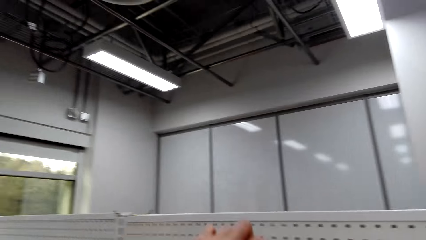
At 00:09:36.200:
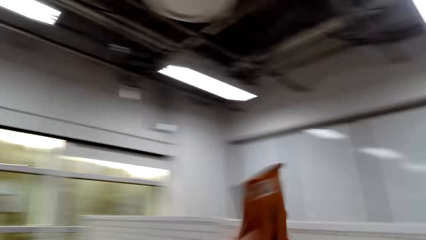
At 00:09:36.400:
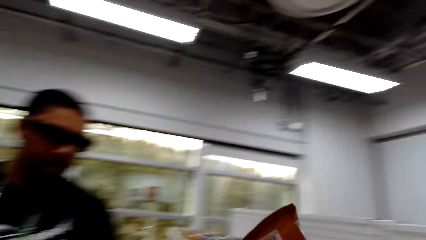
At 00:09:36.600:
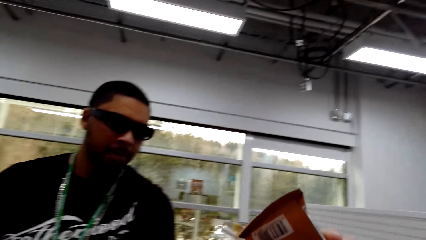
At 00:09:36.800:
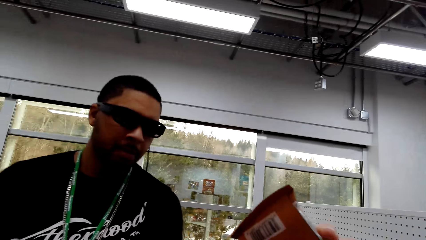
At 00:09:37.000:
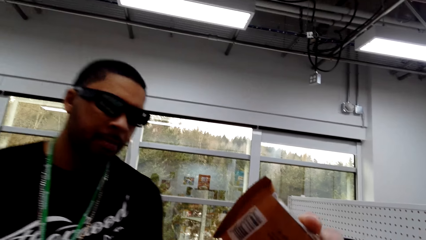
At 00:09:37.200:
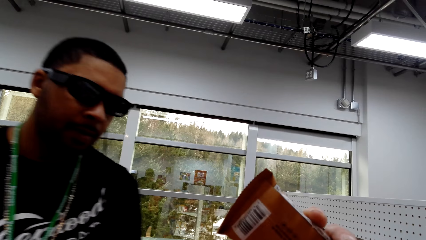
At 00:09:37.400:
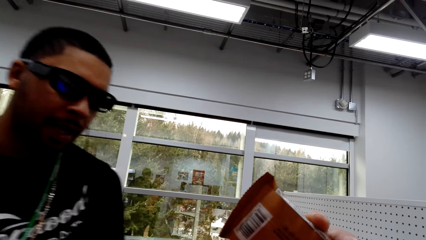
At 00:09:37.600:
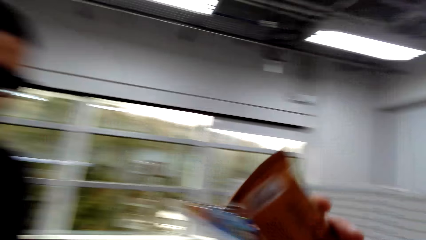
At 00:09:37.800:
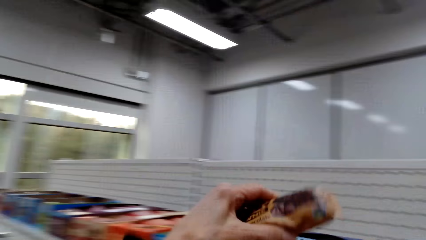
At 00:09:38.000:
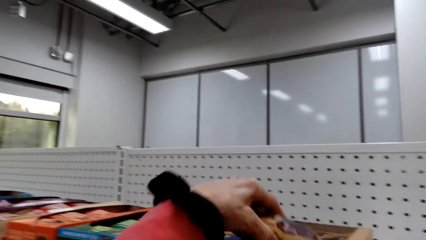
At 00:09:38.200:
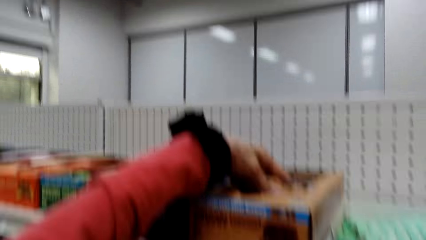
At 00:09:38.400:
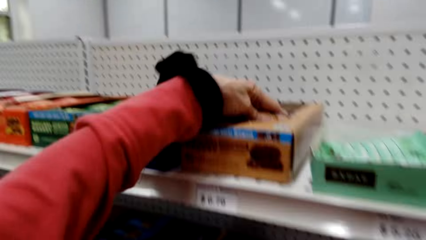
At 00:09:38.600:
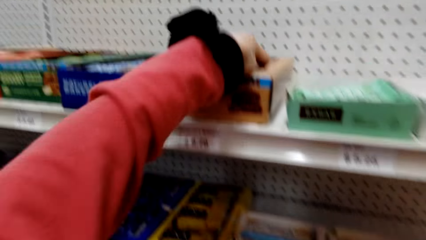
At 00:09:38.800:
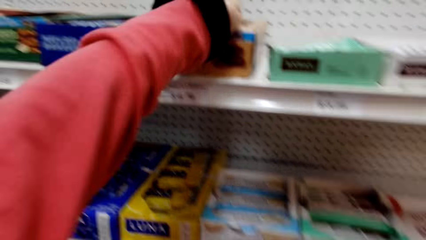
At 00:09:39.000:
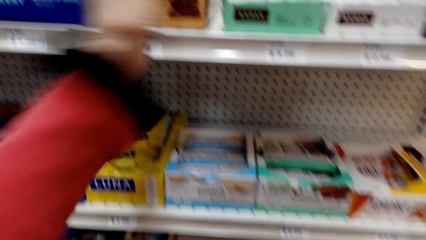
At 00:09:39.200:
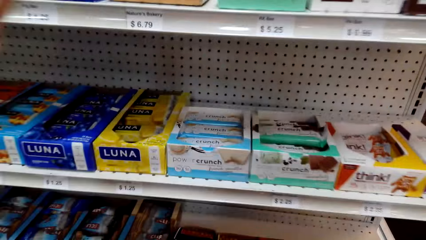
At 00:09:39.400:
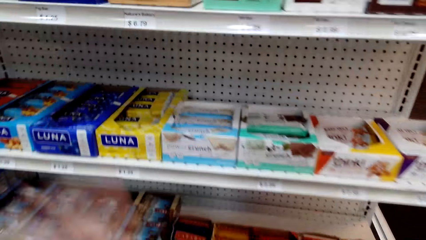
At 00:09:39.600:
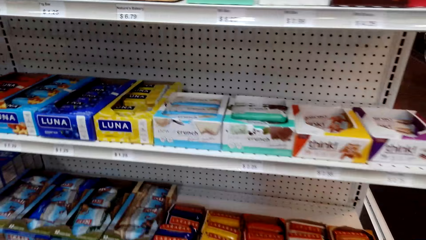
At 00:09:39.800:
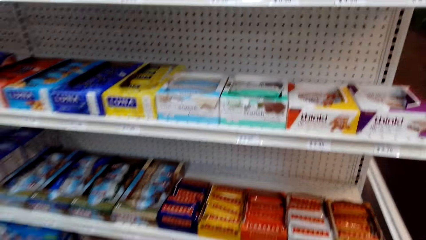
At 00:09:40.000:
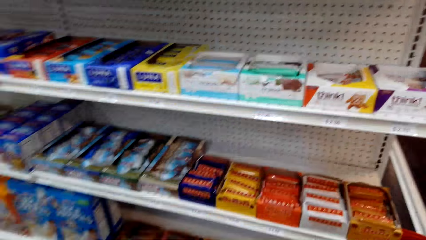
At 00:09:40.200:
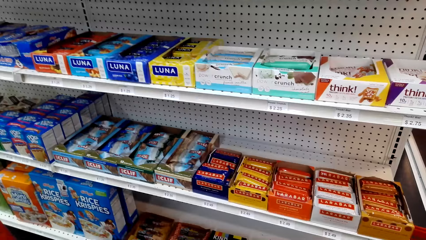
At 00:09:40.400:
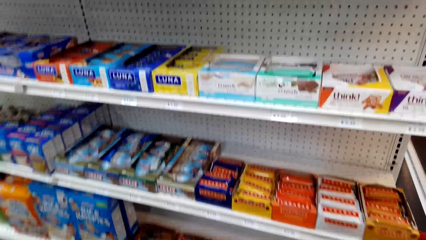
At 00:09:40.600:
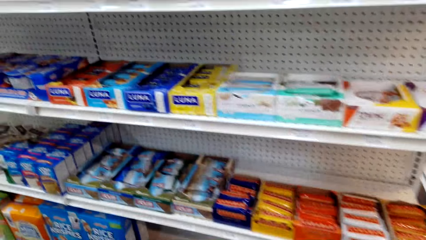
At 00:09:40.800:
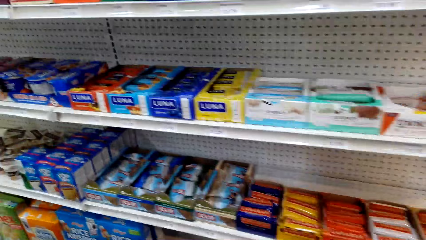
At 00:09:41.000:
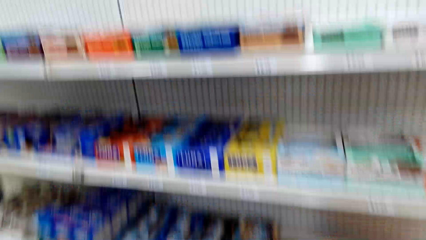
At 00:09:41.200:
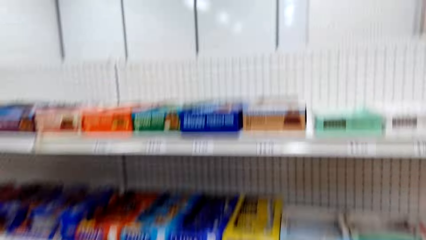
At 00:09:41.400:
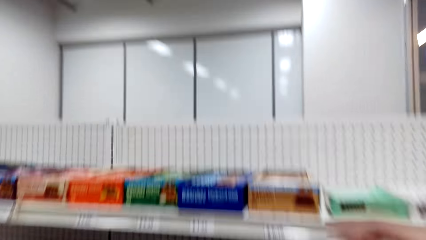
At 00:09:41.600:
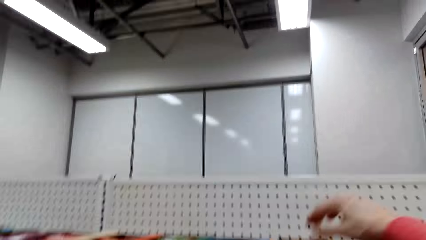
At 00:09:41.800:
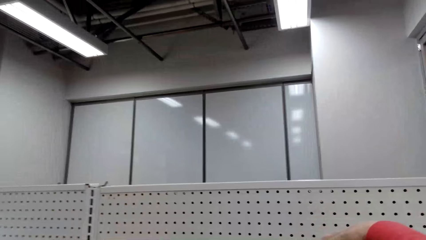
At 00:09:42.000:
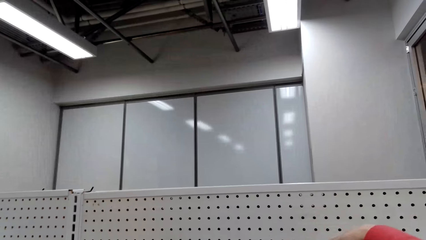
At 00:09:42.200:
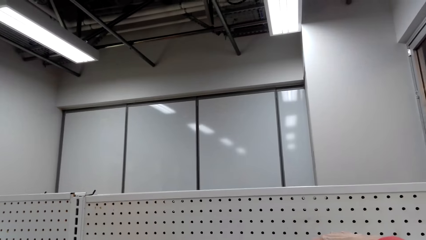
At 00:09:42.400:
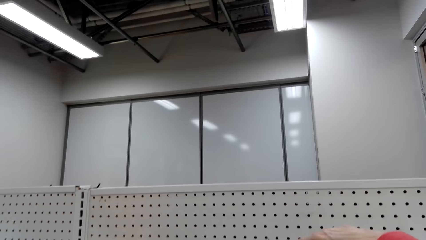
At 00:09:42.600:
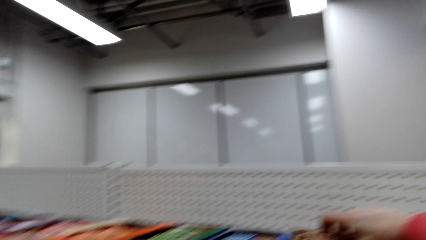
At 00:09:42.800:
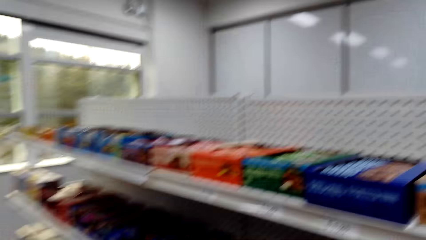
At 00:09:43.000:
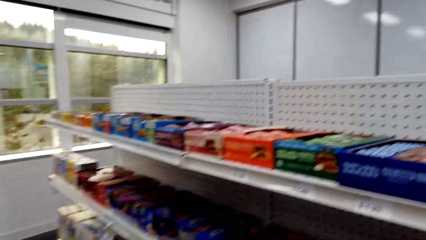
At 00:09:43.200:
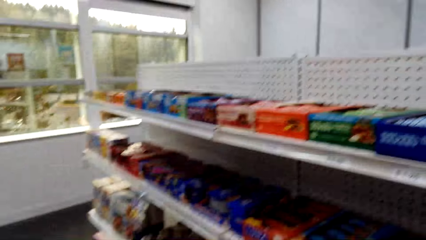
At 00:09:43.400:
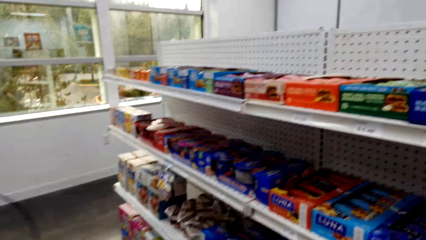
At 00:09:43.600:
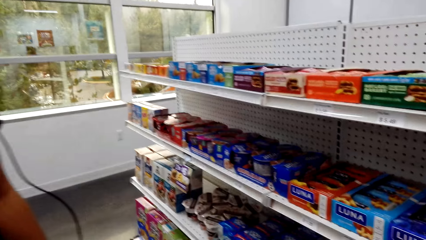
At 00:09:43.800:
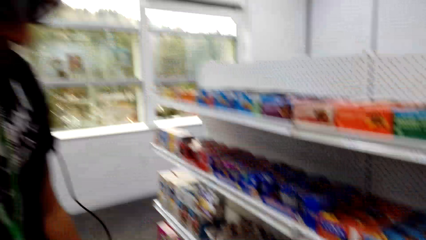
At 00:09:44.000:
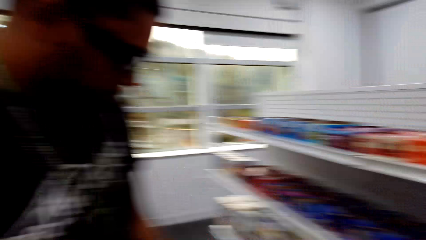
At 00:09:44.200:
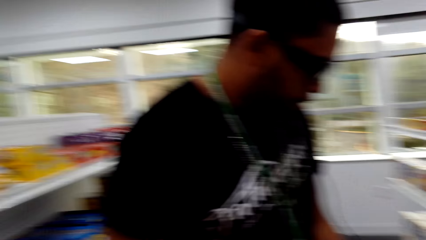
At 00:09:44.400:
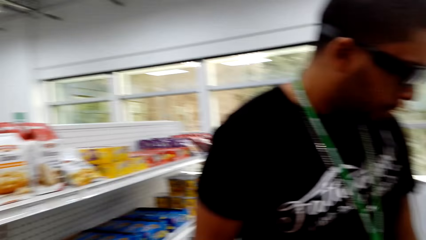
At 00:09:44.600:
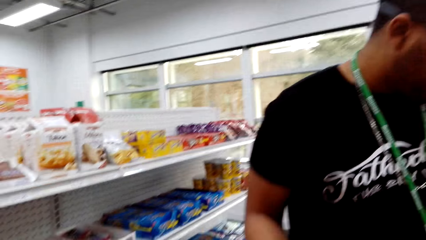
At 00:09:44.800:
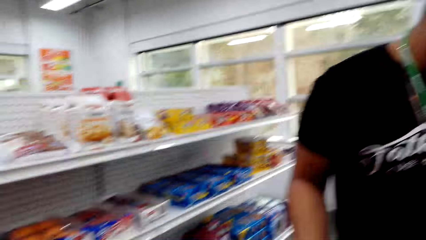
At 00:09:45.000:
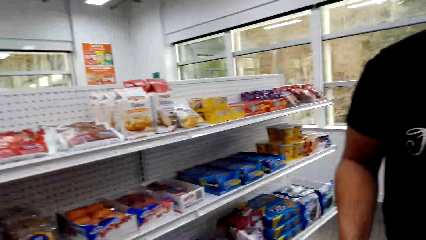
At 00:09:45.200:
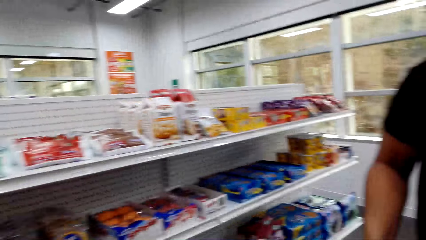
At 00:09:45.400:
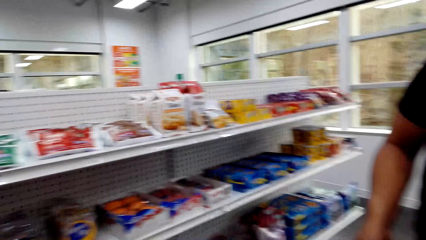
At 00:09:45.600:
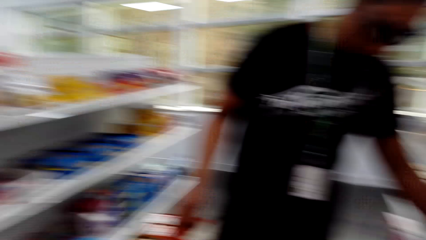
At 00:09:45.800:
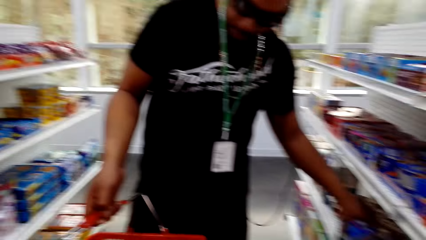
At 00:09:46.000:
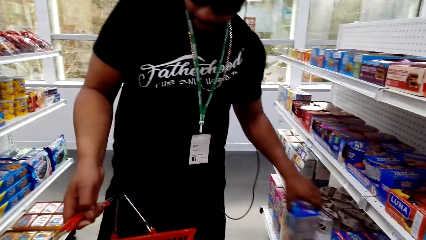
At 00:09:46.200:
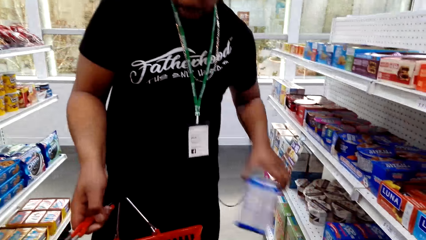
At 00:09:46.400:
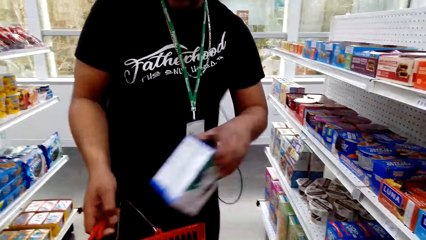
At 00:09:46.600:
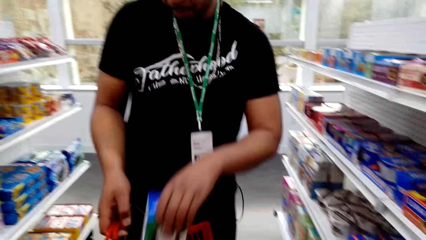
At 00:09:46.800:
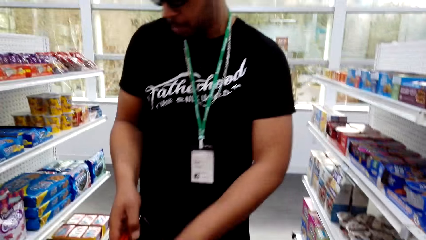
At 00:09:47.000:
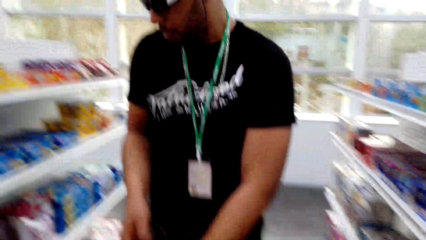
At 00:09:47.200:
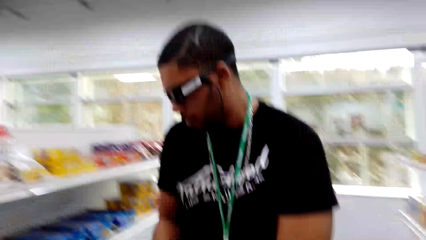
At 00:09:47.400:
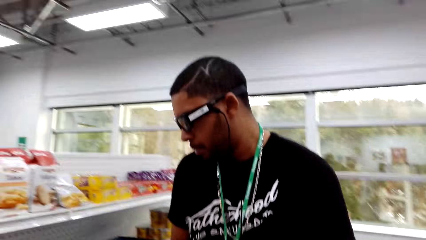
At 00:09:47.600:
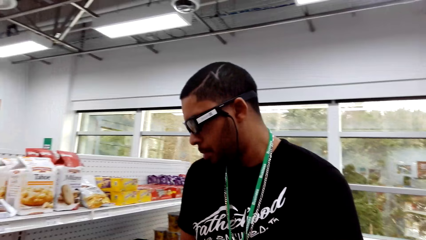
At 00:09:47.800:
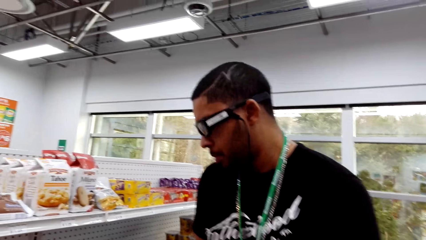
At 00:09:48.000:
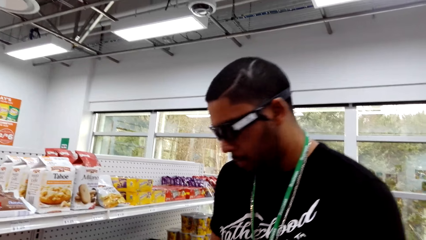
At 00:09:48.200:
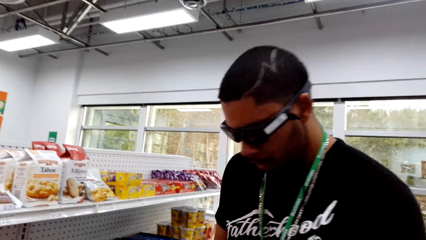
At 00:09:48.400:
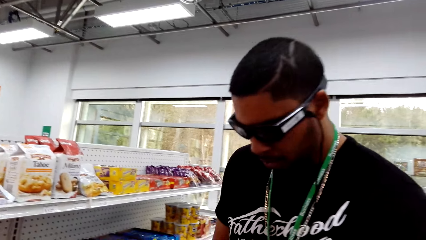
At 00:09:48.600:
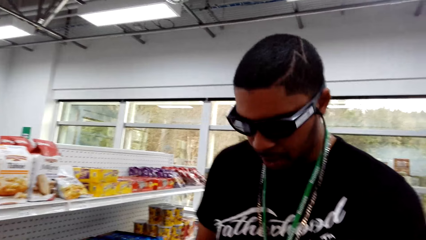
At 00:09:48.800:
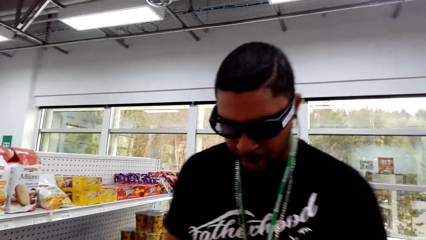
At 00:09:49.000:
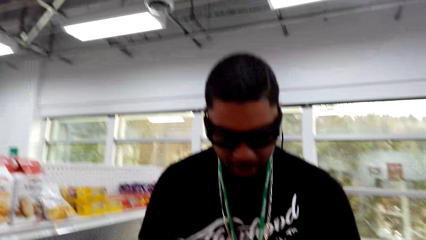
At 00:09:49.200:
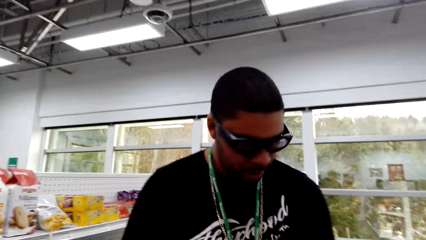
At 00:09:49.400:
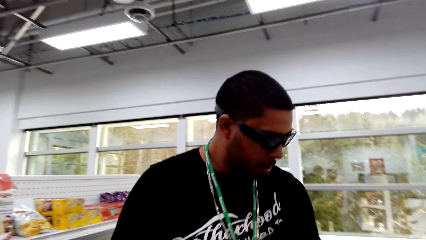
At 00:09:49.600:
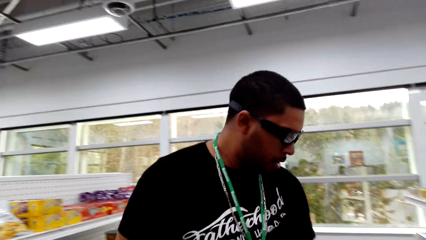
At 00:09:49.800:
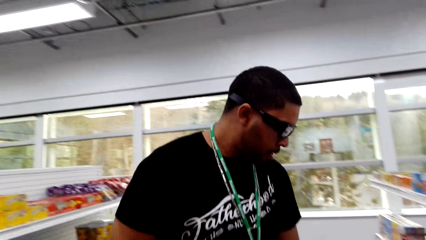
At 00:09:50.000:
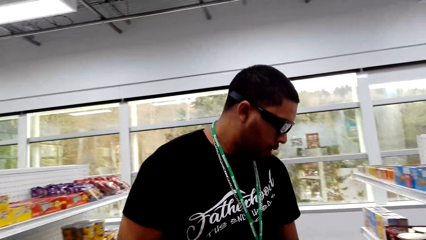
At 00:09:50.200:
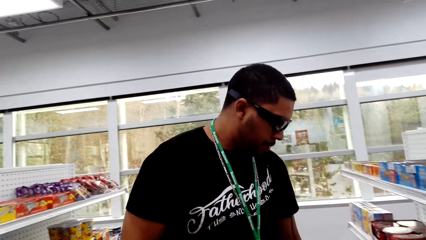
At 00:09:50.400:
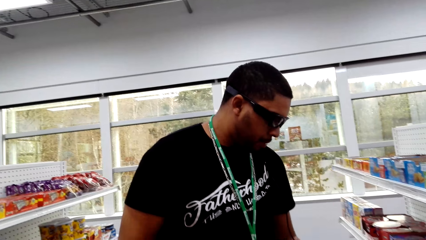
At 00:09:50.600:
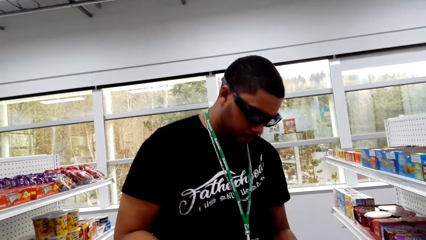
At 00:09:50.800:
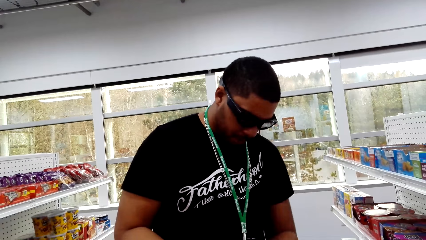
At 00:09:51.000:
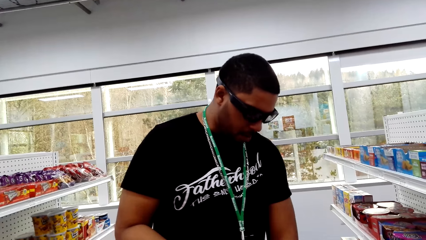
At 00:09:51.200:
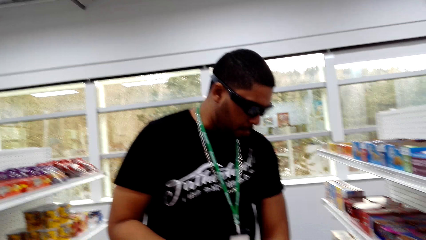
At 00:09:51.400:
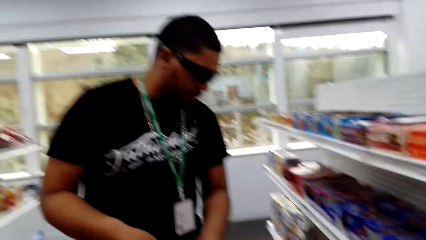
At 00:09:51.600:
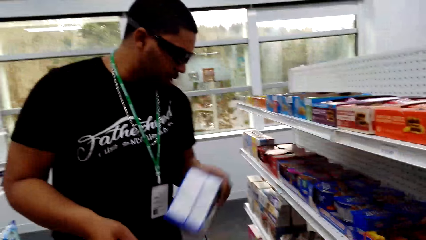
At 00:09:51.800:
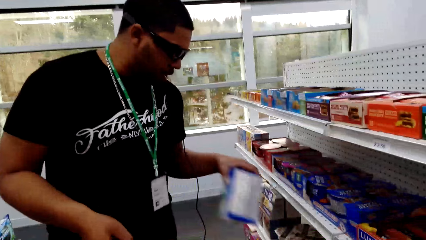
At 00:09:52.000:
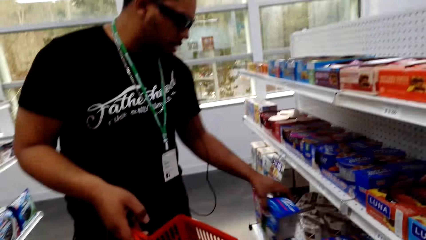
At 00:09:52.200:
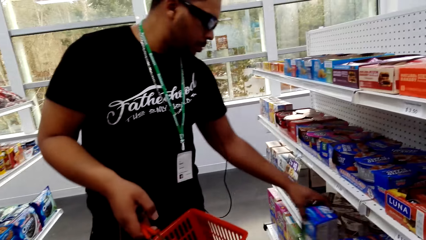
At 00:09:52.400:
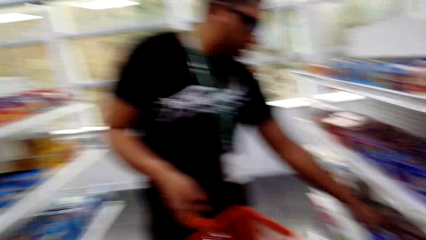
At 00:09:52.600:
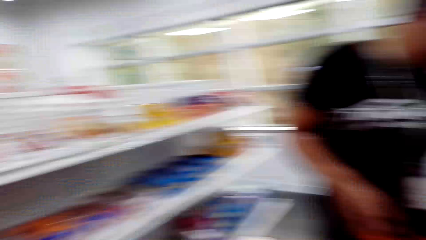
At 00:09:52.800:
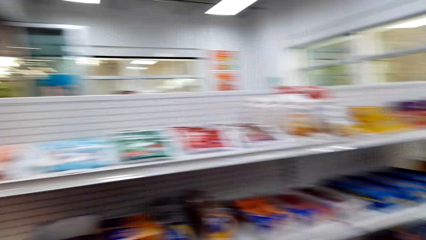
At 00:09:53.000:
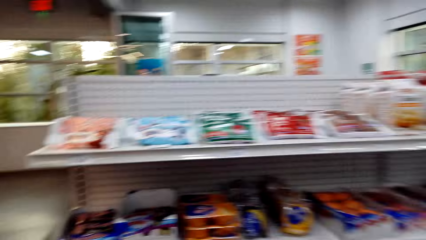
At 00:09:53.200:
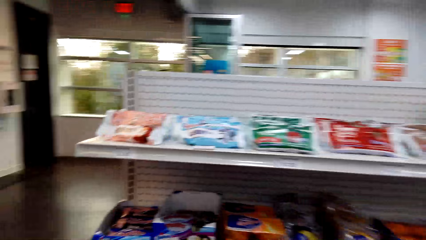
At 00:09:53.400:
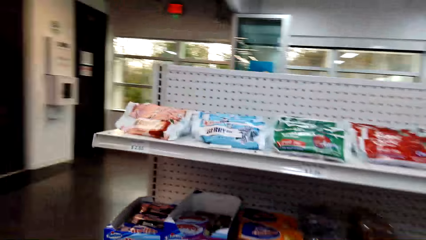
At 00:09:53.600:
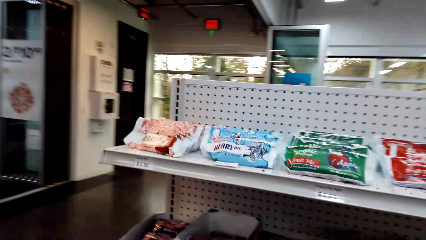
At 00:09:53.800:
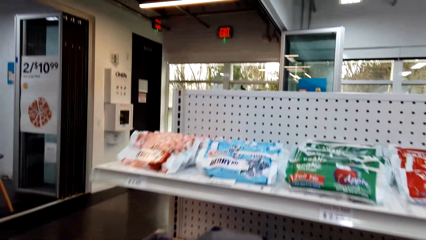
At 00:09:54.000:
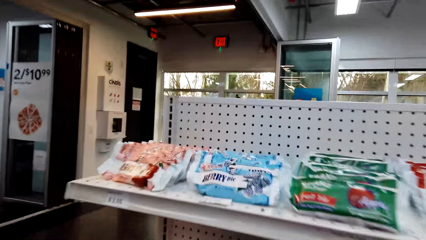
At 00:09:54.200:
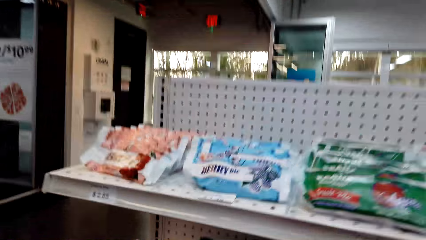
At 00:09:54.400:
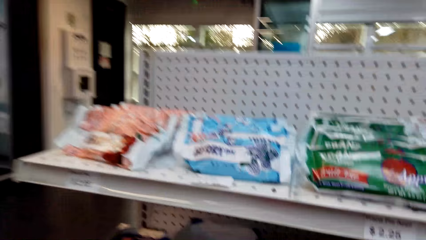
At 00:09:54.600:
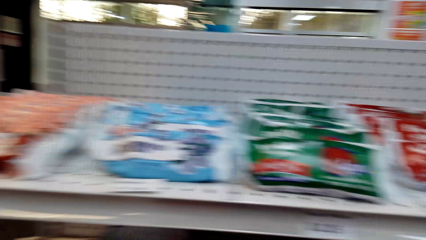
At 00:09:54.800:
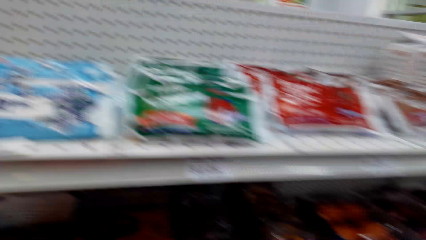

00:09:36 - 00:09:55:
The camera wearer holds an item. They pick something from the shelf and dialogue to a man. They put the item in the shelf. The man picks items from the shelf and puts an item in the basket. The camera wearer dialogues to the man. The man puts the item in the shelf.
